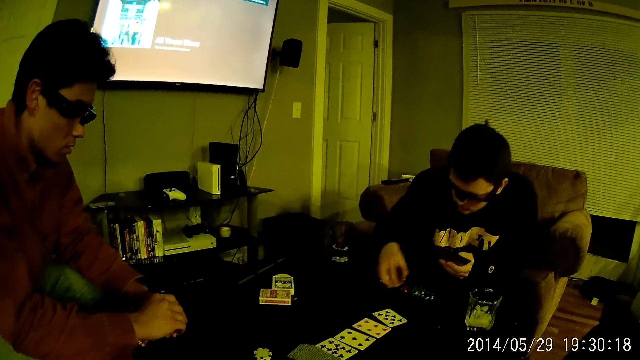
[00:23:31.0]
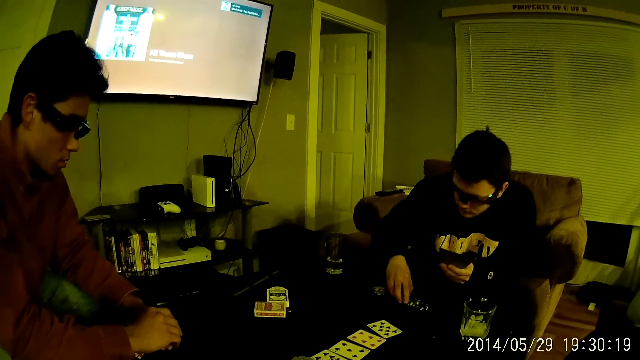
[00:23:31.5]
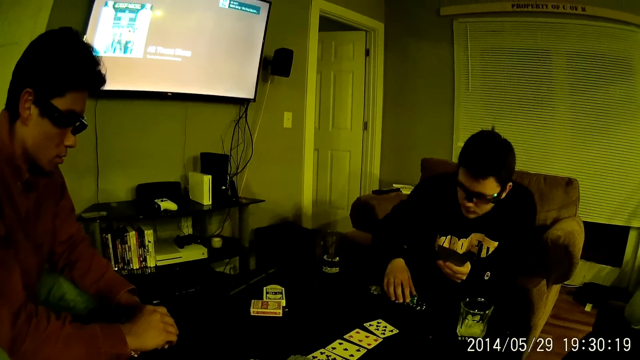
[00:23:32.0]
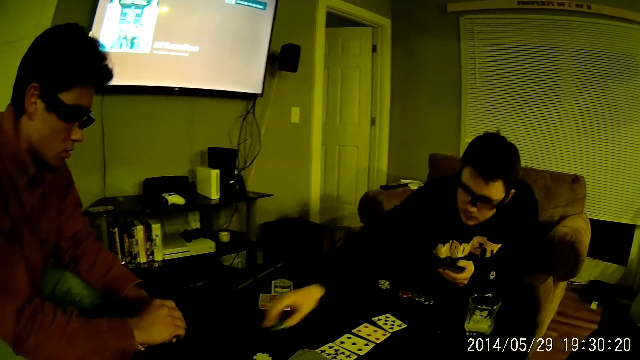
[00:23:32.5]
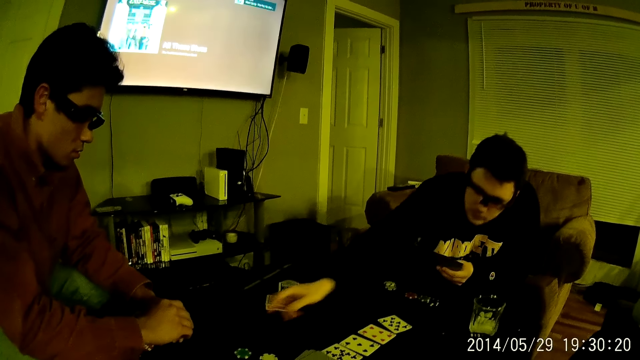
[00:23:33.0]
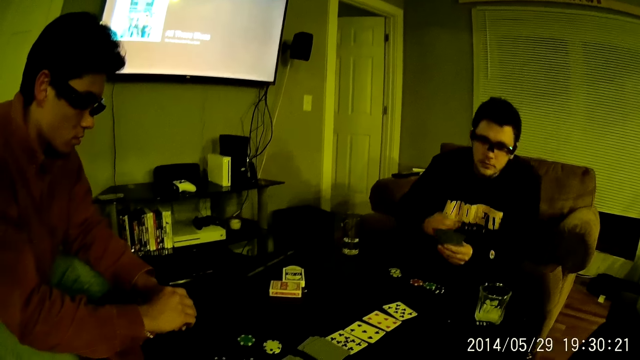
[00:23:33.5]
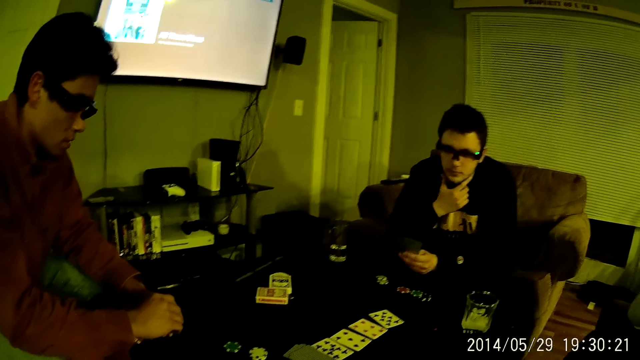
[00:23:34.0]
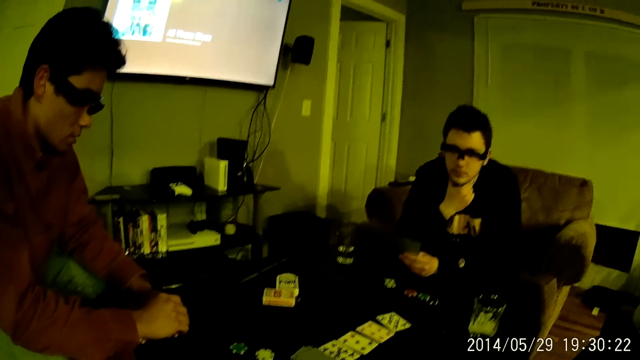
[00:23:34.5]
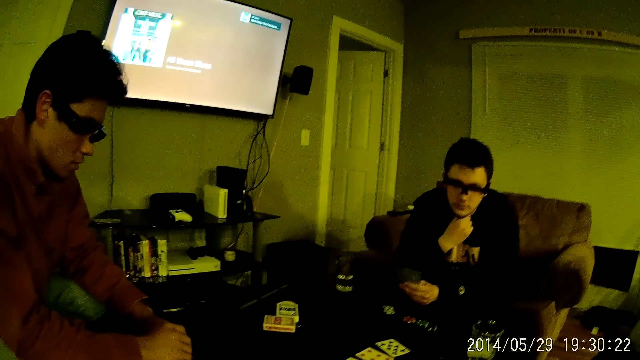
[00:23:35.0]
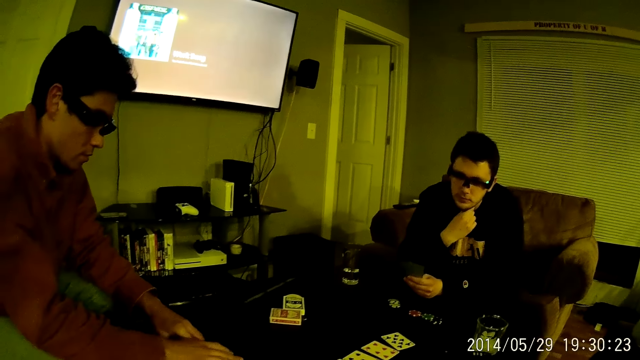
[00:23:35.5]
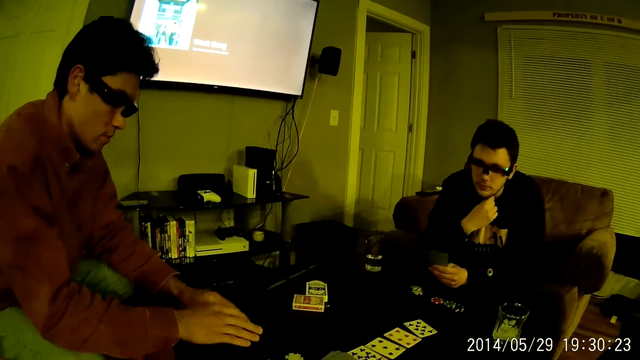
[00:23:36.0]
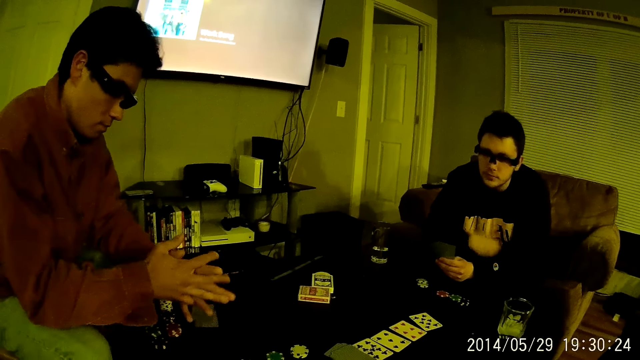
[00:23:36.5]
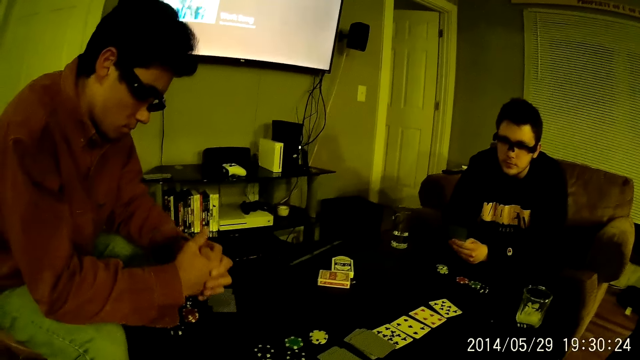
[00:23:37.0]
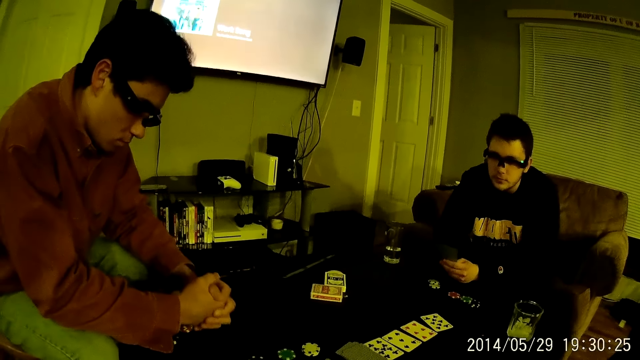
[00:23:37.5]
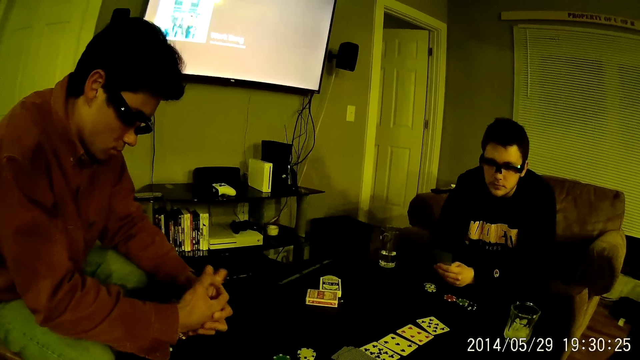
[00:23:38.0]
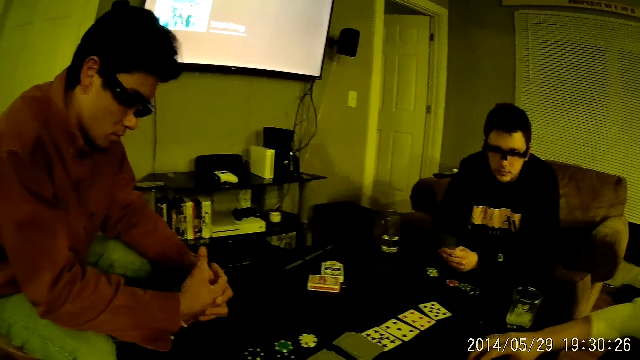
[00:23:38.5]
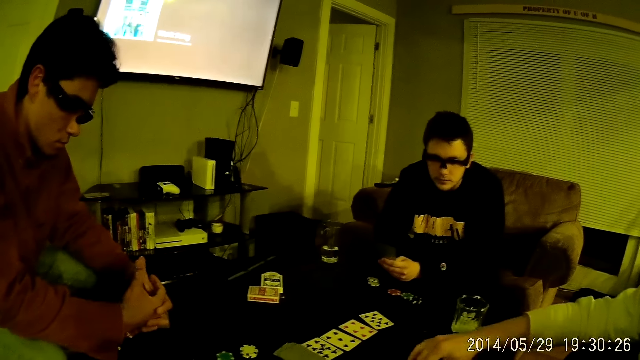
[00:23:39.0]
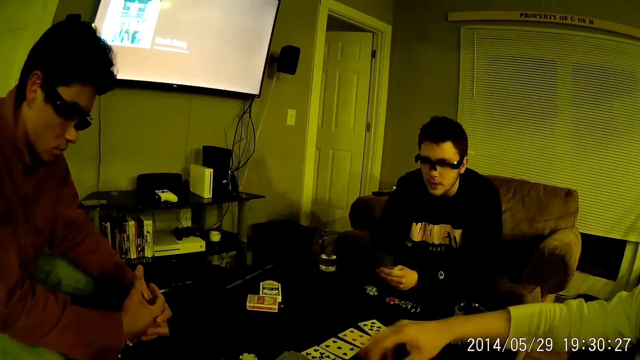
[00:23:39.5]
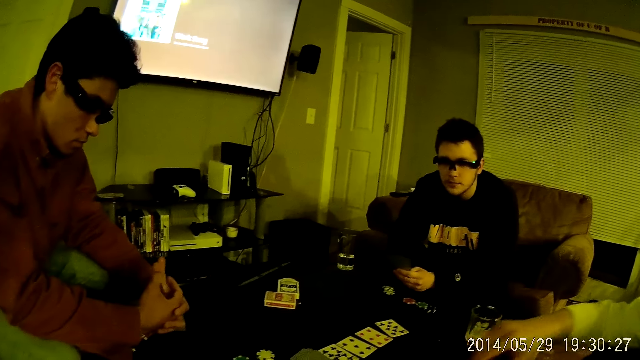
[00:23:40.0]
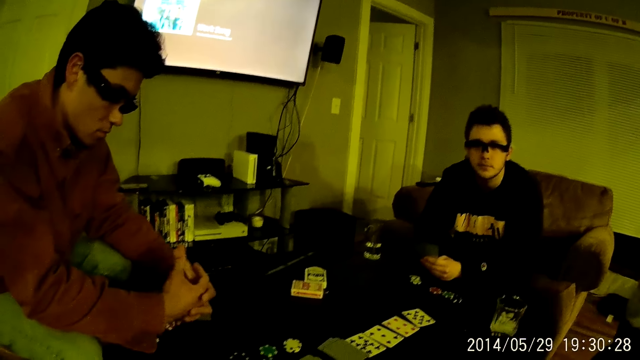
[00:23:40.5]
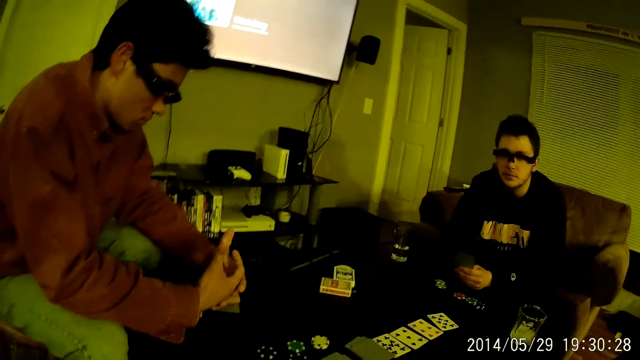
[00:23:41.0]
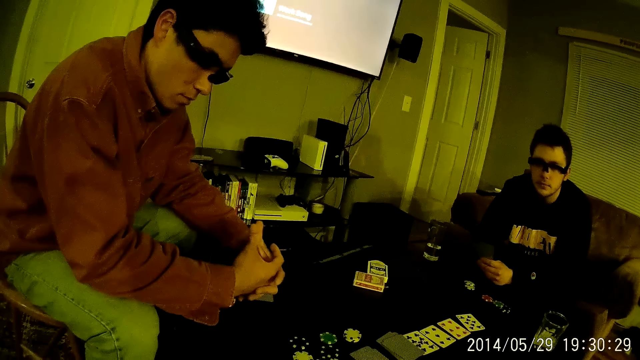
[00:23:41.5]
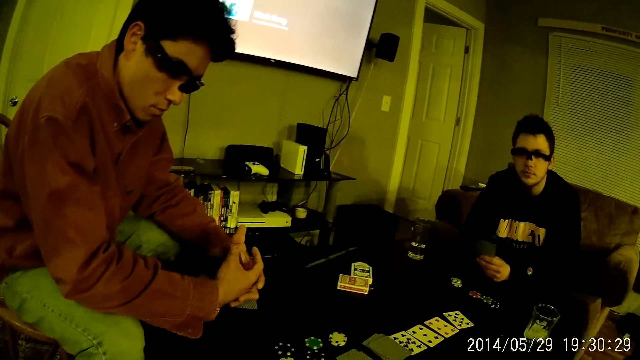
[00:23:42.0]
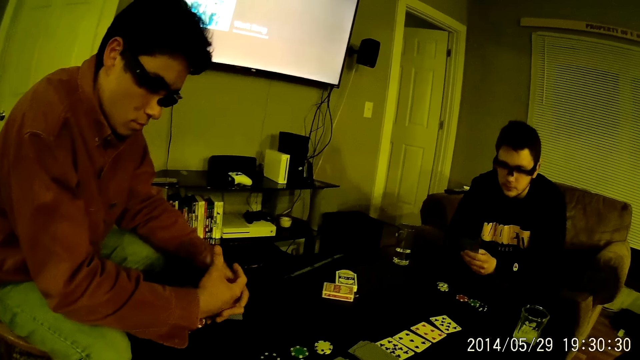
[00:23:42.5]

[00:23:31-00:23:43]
A man drops the poker chips in his right hand on the stack of poker chips on the table. The camera wearer looks around the room. The man takes some poker chips from the stack of poker chips on the table with his right hand, drops the poker chips in his right hand on the table, and touches his face with his right hand. Another man moves a poker chip on the table with his right hand and clasps his hands together. The first man touches his crotch with his right hand. The camera wearer plays cards with a man.

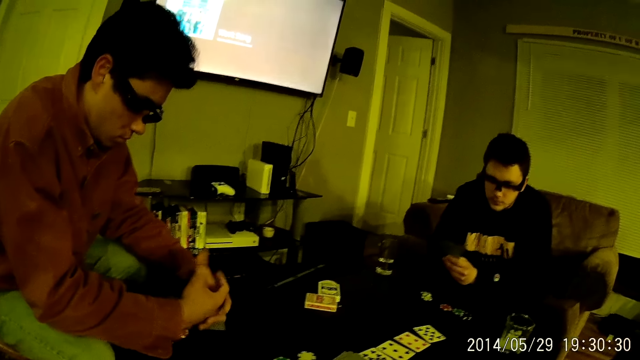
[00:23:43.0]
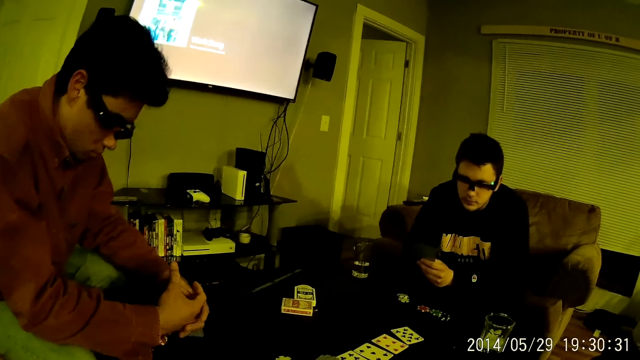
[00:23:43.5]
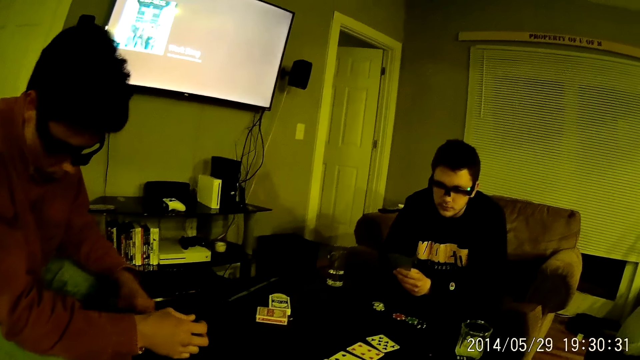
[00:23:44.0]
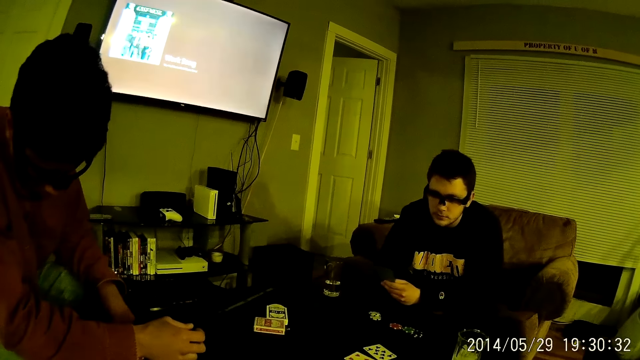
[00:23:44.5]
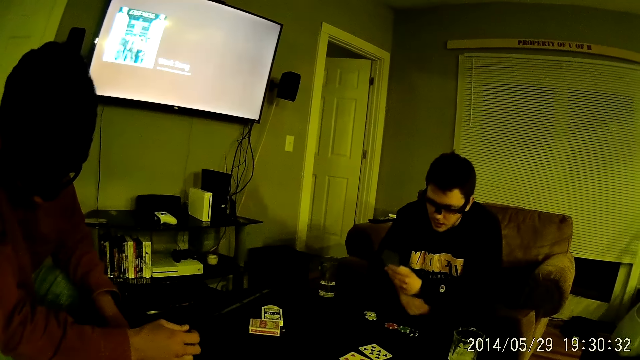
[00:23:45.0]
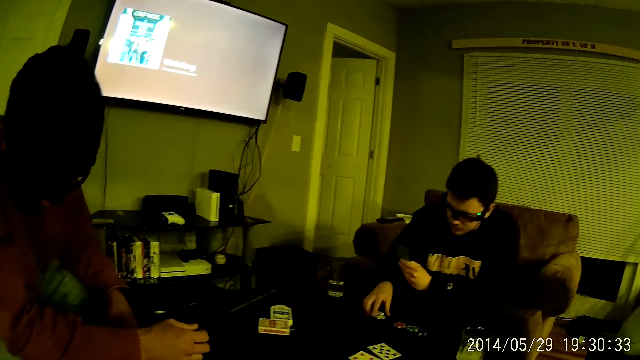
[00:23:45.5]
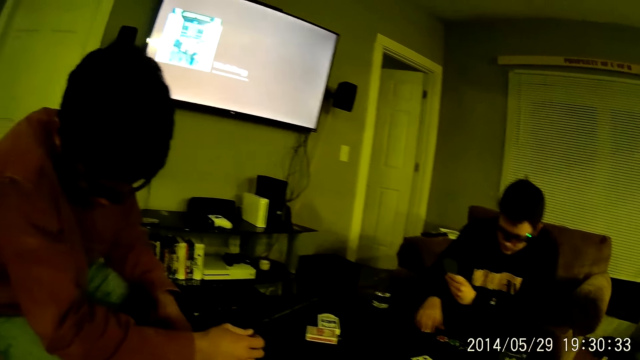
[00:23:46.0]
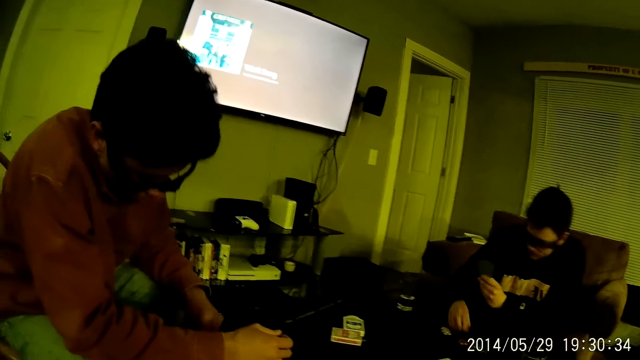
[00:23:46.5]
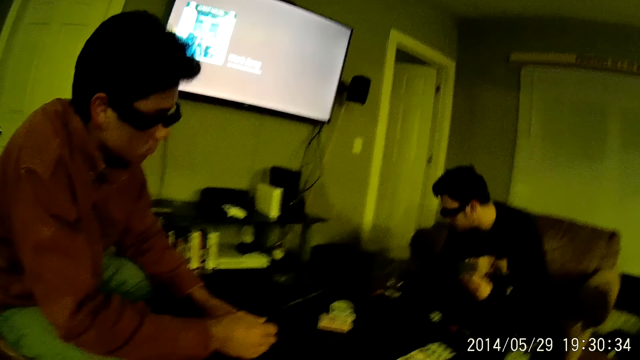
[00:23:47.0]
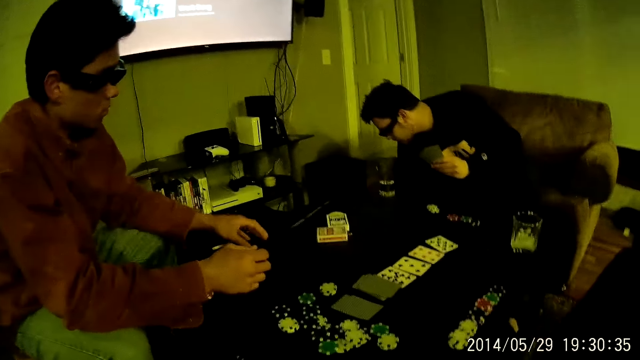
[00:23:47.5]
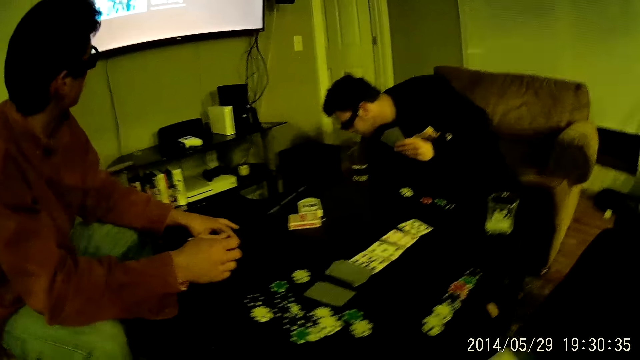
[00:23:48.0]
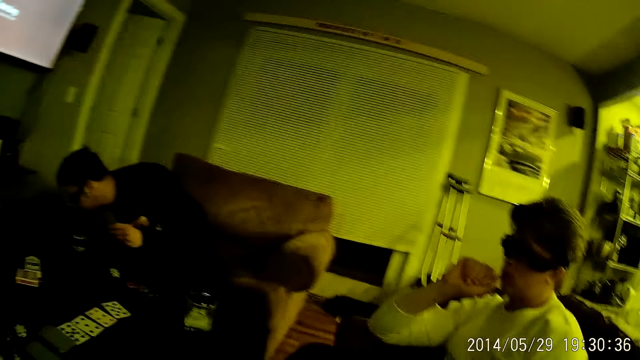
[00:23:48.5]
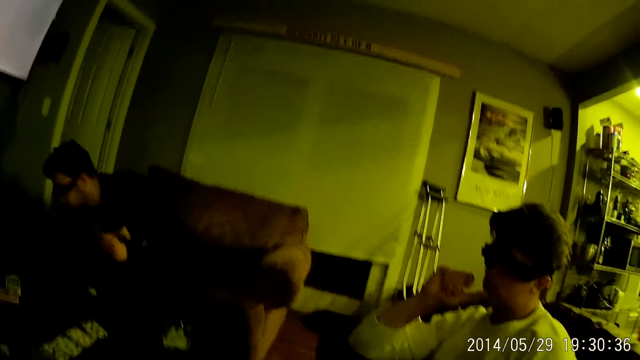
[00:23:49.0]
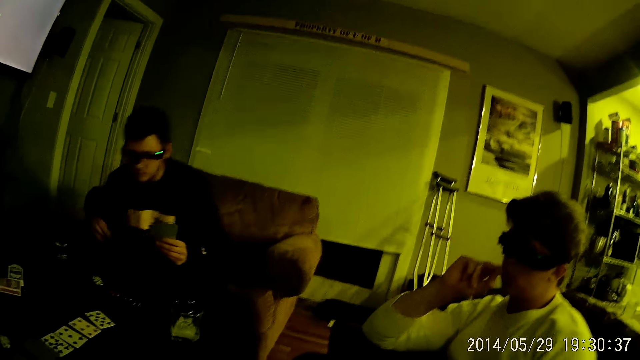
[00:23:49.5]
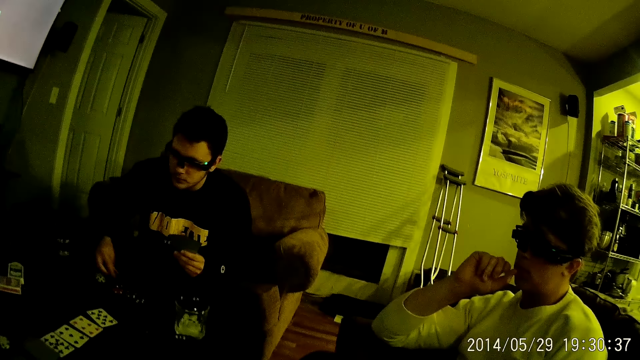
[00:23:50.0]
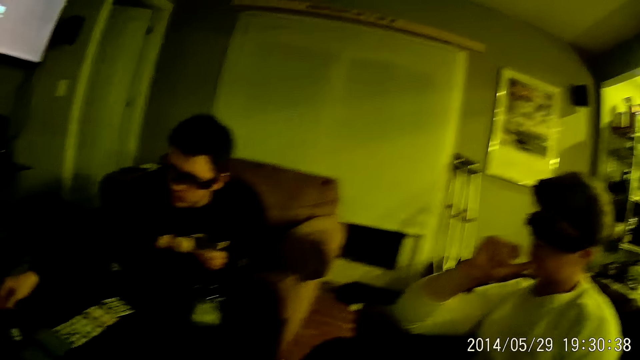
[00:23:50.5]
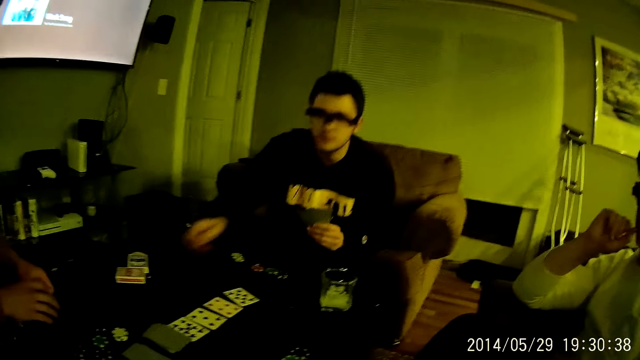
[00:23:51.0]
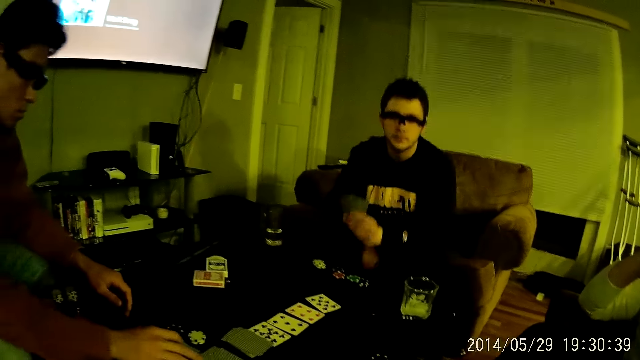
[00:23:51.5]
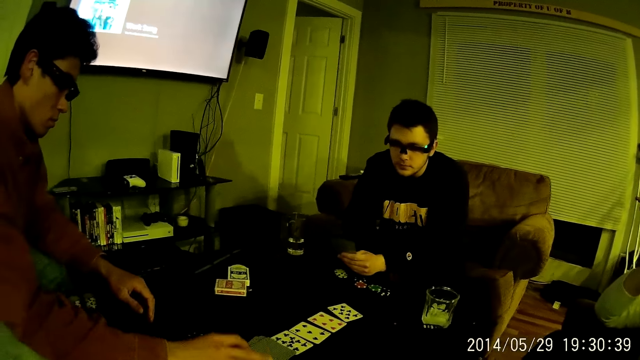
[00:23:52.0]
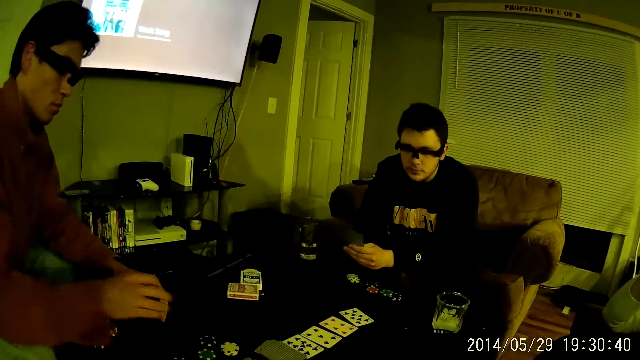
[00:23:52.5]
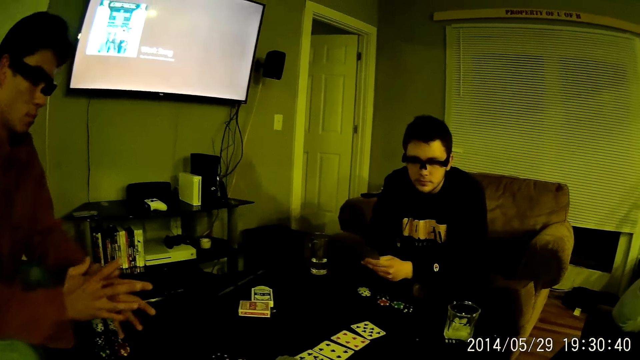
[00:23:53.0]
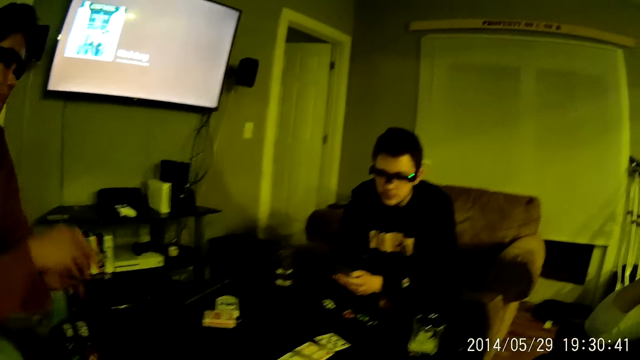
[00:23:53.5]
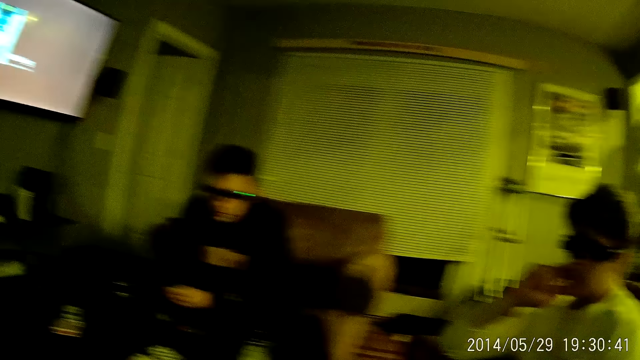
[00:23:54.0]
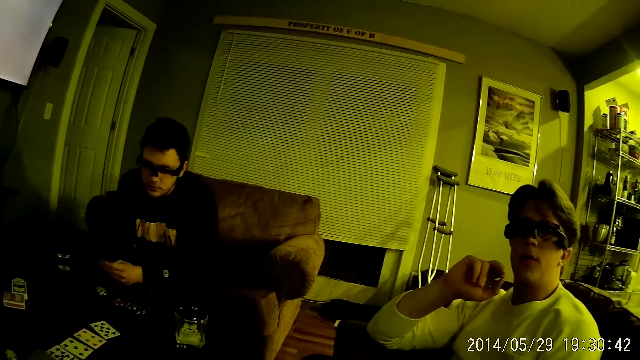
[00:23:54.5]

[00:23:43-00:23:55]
A man touches some poker chips on the stack of poker chips on the table with his right hand. He picks up a poker chip from the floor with his right hand. The camera wearer looks around the room. The man drops the poker chip from the floor in his right hand on the stack of poker chips on the table. He drops the poker chip in his right hand on the table. He touches his crotch with his right hand. Another man clasps his hands together.
